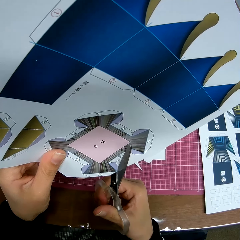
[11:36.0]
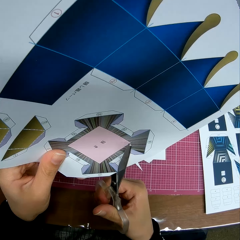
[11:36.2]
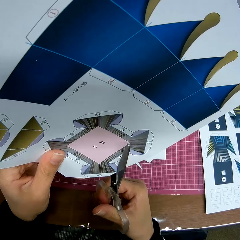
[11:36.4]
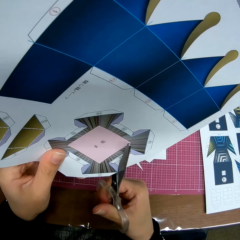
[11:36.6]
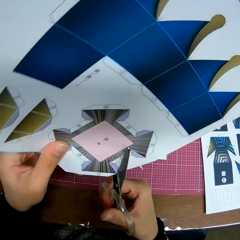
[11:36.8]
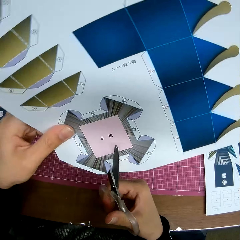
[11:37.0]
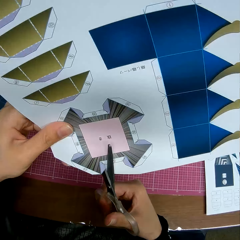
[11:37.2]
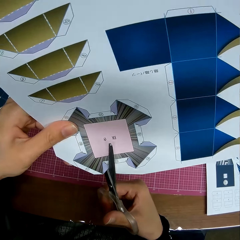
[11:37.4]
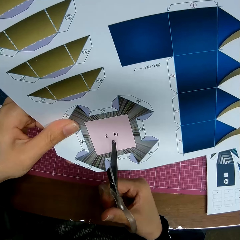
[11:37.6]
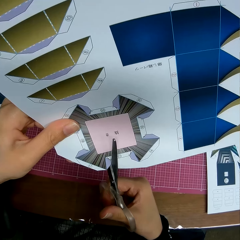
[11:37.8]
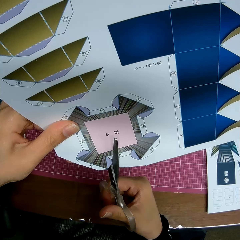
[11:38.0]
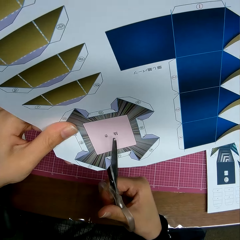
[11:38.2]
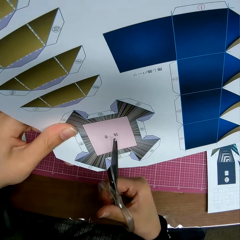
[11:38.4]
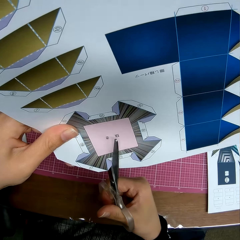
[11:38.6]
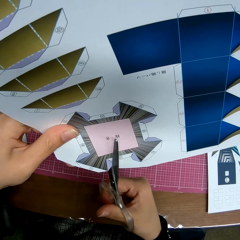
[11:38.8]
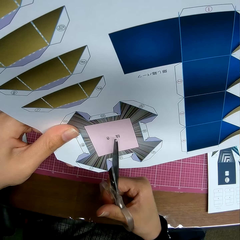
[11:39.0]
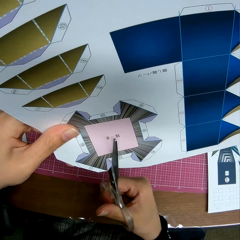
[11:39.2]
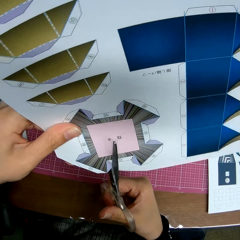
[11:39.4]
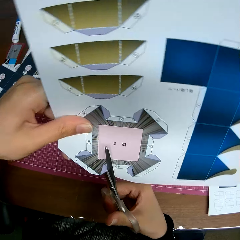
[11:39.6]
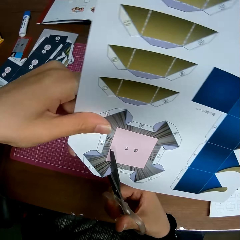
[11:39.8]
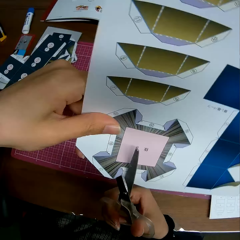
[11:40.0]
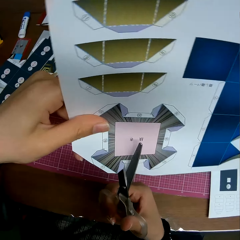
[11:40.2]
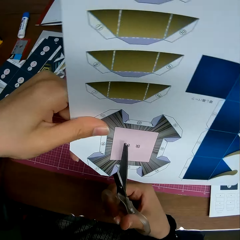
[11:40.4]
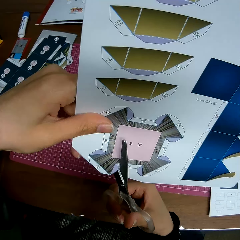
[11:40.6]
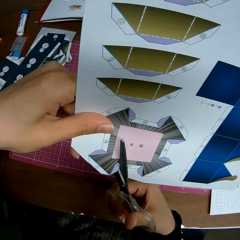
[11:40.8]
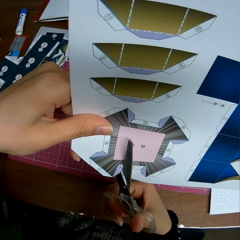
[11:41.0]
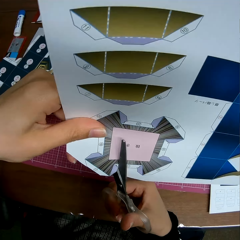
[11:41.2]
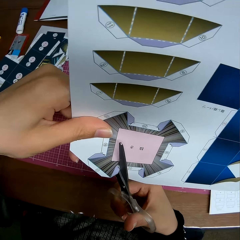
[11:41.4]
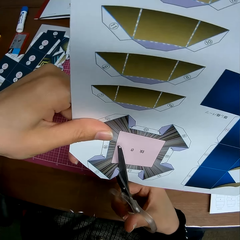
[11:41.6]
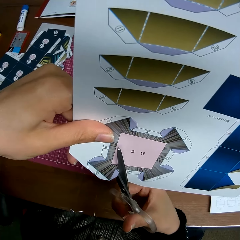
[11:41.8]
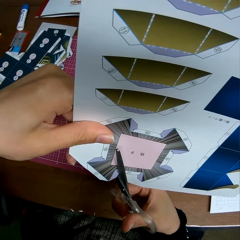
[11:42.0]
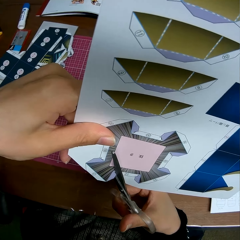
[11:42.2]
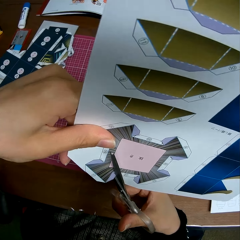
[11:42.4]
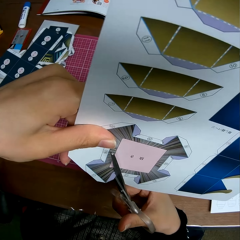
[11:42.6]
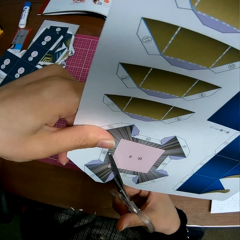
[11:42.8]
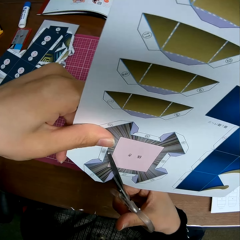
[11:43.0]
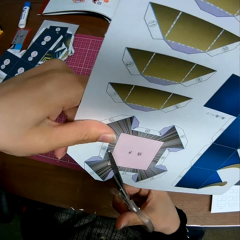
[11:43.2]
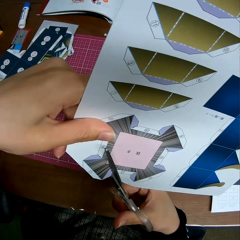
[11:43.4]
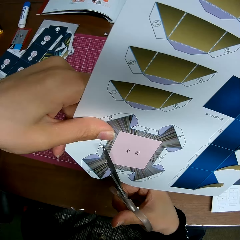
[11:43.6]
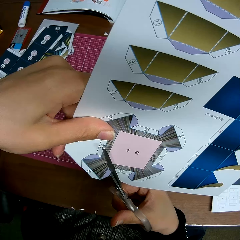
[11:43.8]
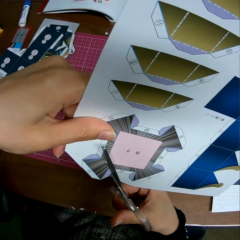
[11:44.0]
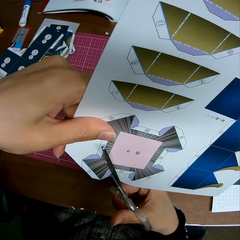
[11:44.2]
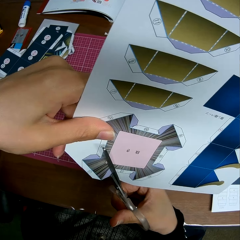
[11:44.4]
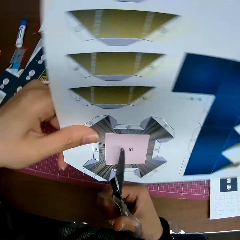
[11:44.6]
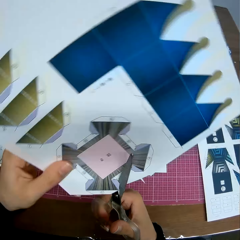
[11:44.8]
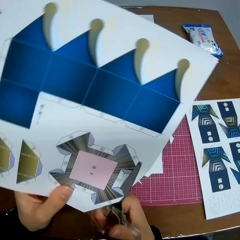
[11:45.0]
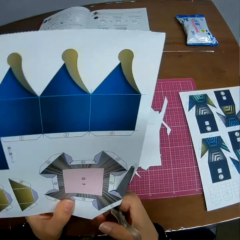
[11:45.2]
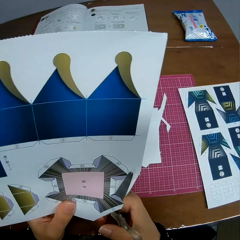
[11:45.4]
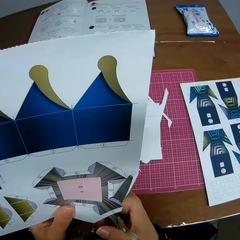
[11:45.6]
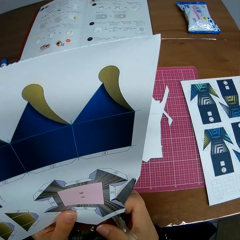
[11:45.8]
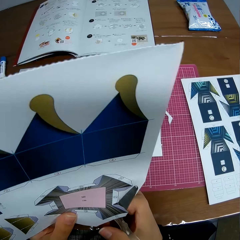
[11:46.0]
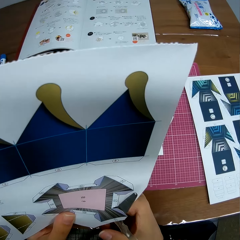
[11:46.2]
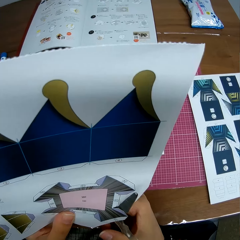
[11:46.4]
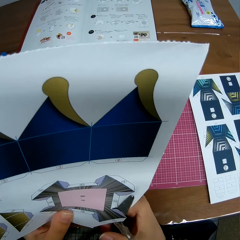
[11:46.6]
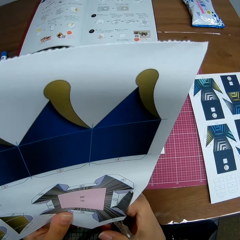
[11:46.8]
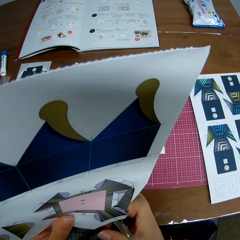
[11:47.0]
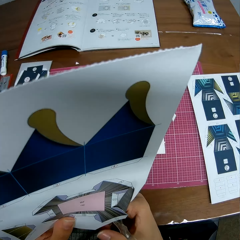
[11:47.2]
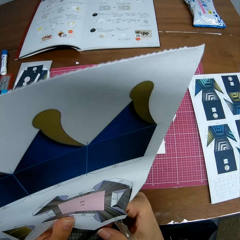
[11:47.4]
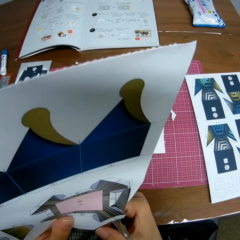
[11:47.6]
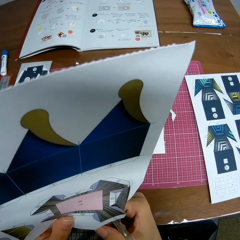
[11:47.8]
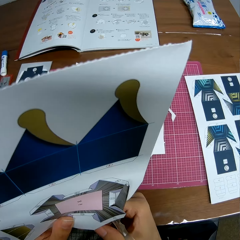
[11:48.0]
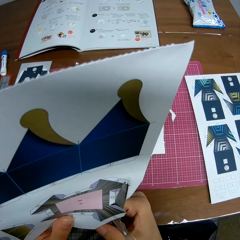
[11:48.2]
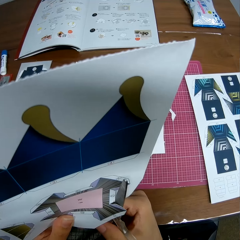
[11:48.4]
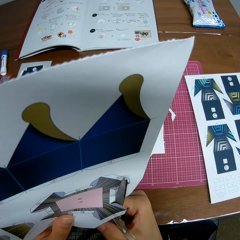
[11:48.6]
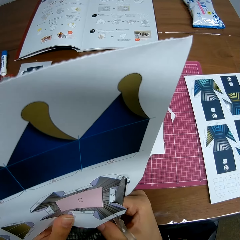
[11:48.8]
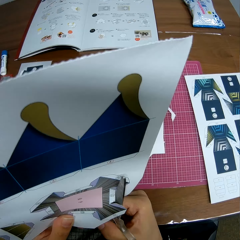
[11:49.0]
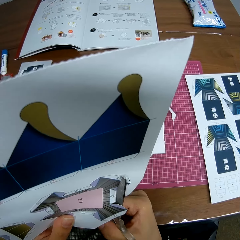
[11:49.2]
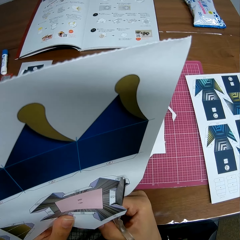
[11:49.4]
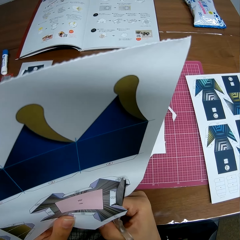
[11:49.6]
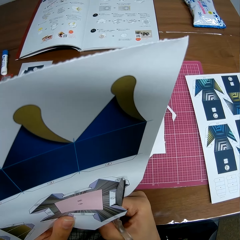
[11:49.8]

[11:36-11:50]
The camera wearer rotates the cardboard craft. They cut the cardboard craft with scissors. They rotate the cardboard craft. They cut the cardboard craft with scissors. They rotate the cardboard craft. They cut the cardboard craft with scissors.

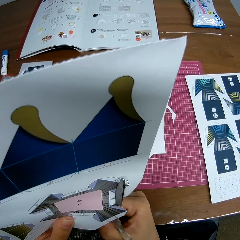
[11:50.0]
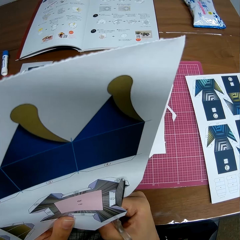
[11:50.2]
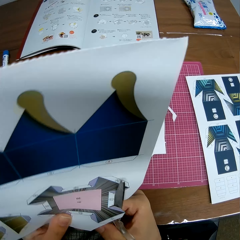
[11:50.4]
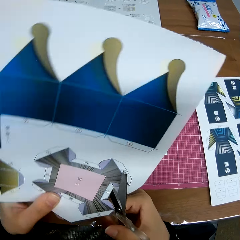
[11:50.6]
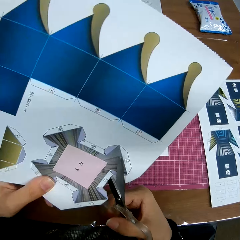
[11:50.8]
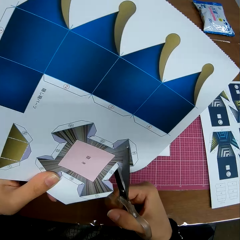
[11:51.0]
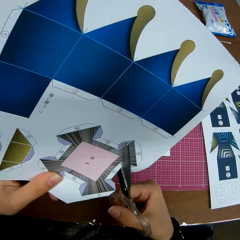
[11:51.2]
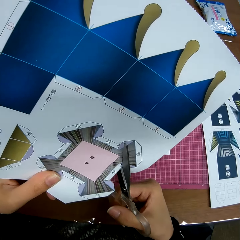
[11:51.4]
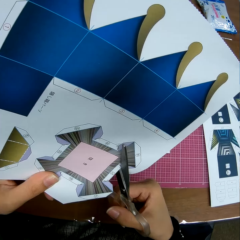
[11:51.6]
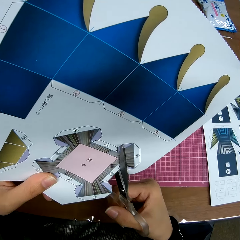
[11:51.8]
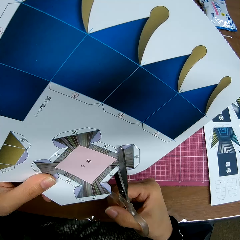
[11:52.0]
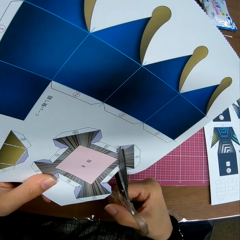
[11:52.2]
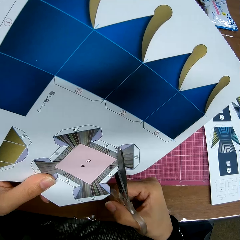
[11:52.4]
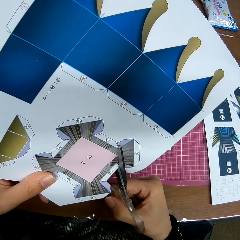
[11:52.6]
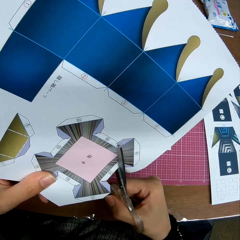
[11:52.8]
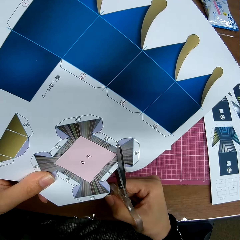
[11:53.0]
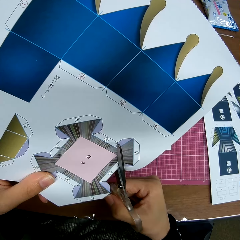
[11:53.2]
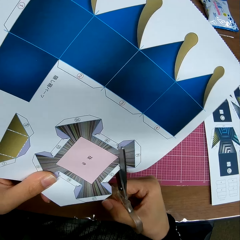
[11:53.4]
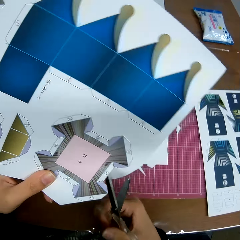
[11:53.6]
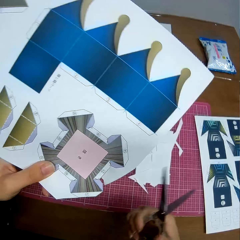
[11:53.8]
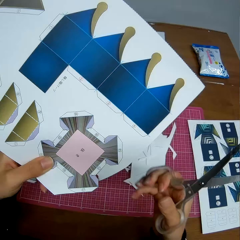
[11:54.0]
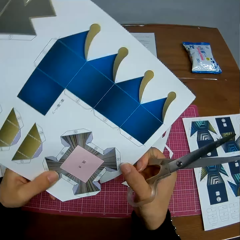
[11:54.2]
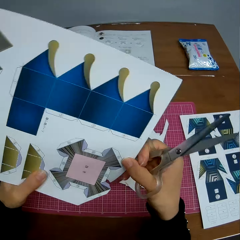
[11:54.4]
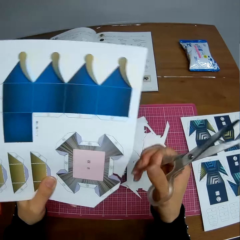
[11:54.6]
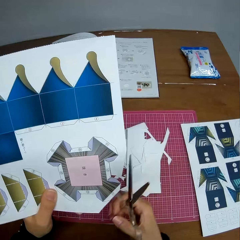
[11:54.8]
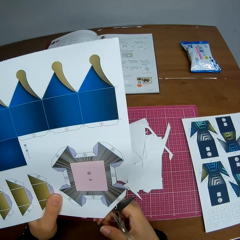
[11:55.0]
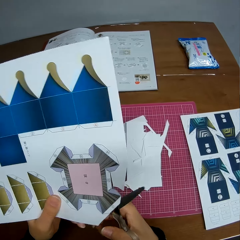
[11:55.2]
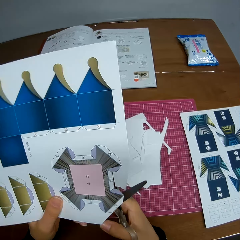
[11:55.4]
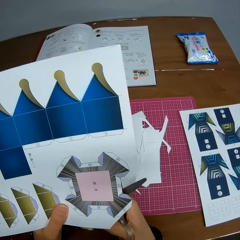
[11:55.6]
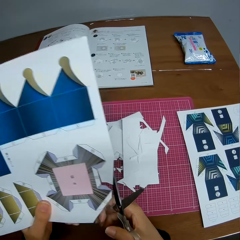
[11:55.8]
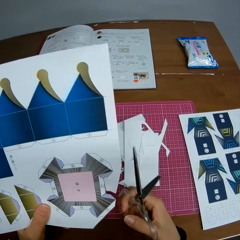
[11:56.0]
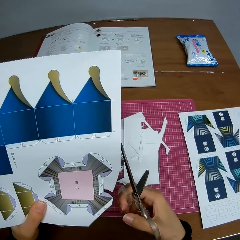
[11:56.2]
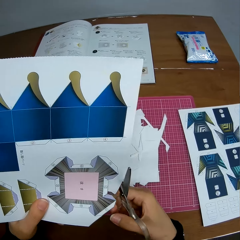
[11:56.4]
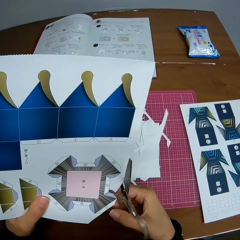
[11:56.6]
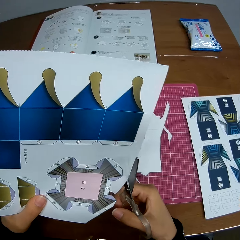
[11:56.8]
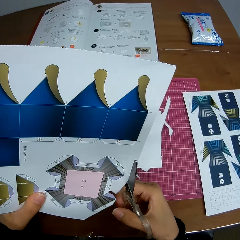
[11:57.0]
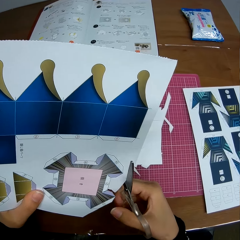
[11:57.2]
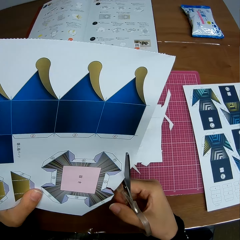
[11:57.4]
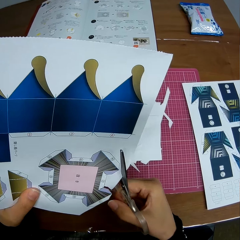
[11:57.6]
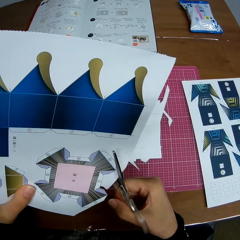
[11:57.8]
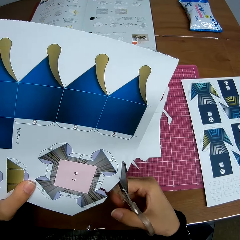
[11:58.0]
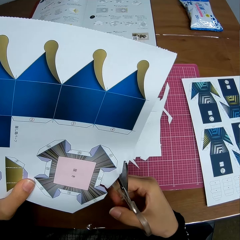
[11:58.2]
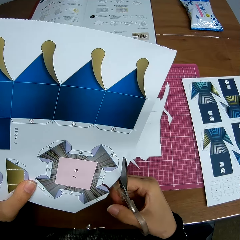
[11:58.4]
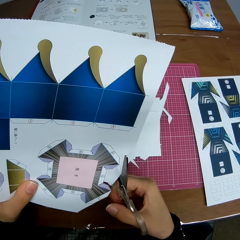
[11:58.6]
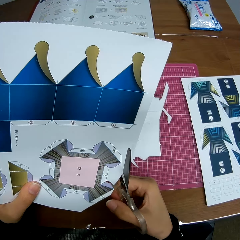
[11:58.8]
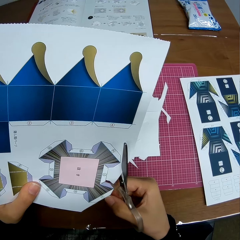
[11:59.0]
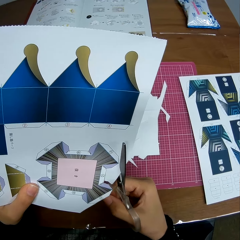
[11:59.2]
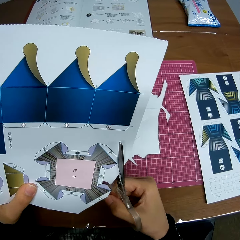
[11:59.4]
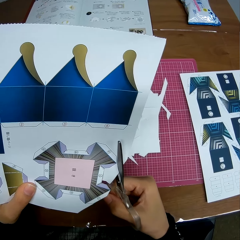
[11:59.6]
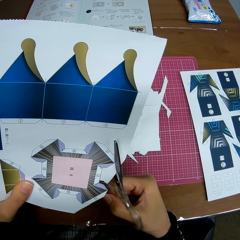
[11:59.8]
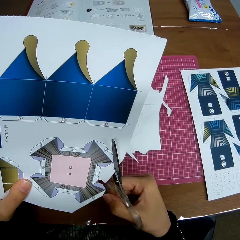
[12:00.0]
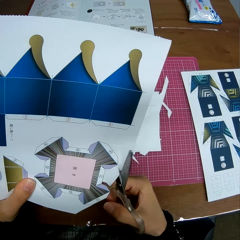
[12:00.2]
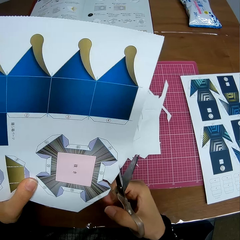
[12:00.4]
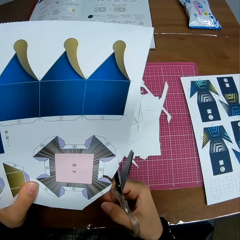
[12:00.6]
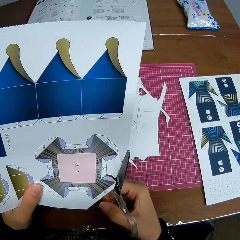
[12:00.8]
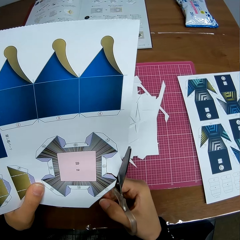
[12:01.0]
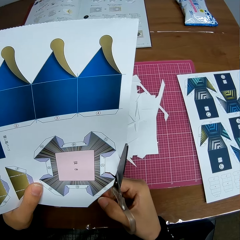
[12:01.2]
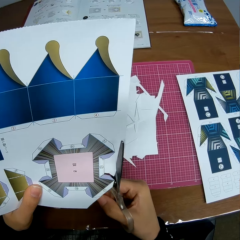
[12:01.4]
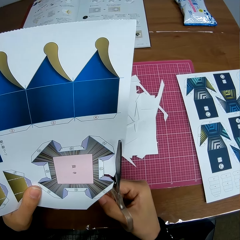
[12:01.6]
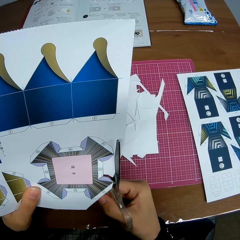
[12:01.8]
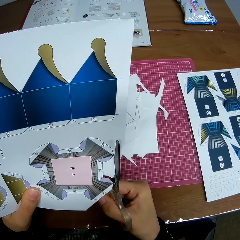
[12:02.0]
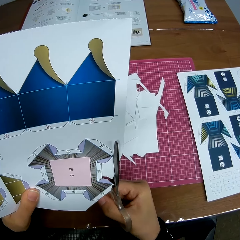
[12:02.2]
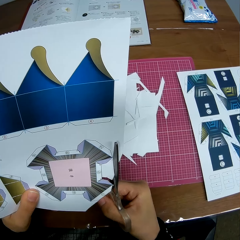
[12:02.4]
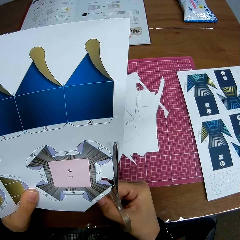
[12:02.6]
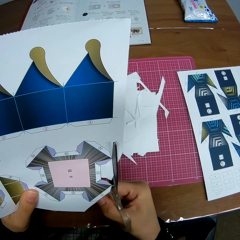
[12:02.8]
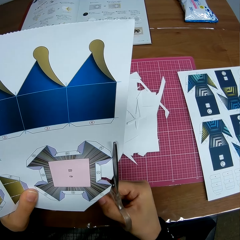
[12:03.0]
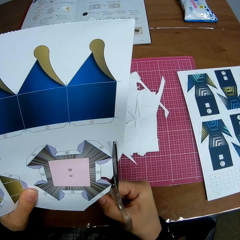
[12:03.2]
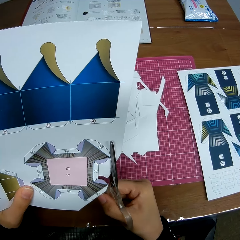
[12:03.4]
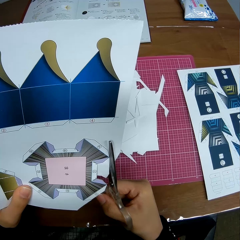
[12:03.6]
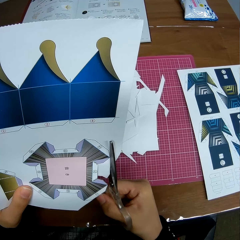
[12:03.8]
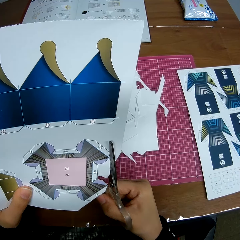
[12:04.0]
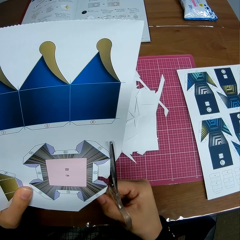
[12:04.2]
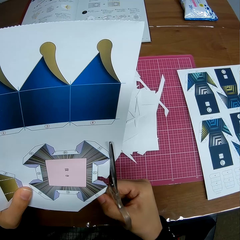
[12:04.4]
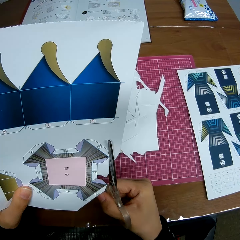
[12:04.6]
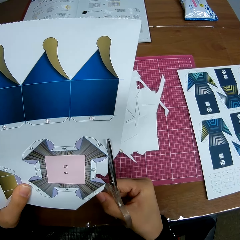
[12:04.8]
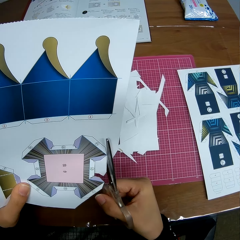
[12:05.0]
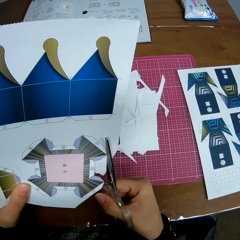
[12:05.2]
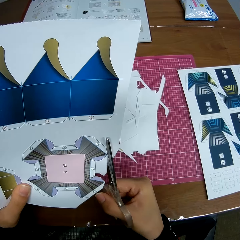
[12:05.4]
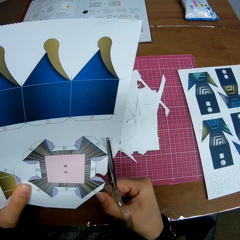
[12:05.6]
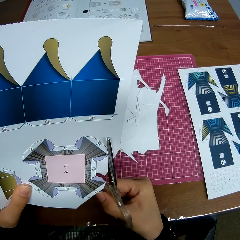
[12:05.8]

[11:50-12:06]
The camera wearer rotates the cardboard craft. They cut the cardboard craft with scissors. They remove the scissors from the cardboard craft. They rotate the cardboard craft. They stare at the cardboard craft. They cut the cardboard craft with scissors.
